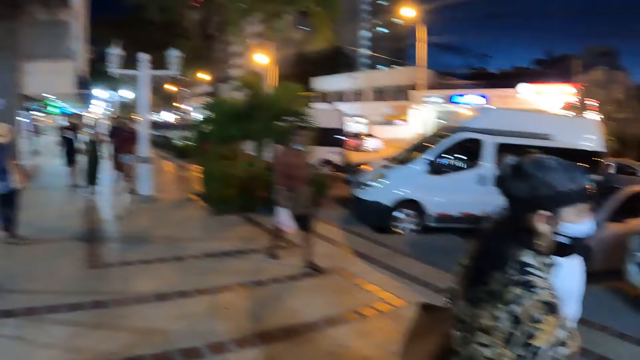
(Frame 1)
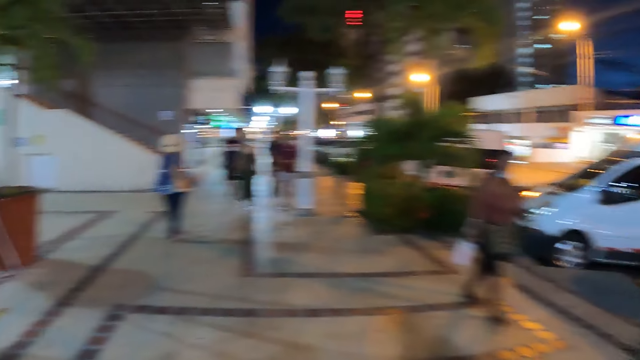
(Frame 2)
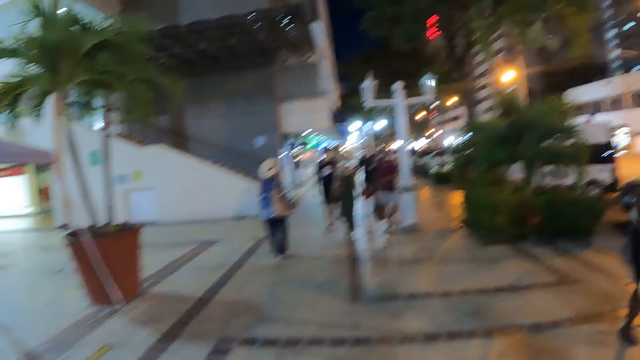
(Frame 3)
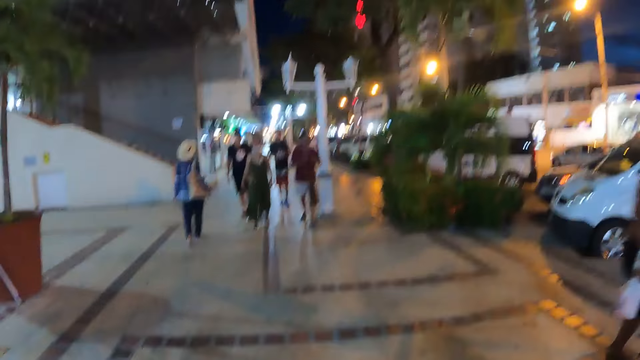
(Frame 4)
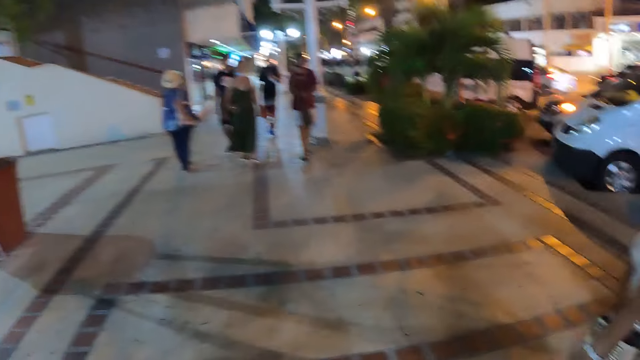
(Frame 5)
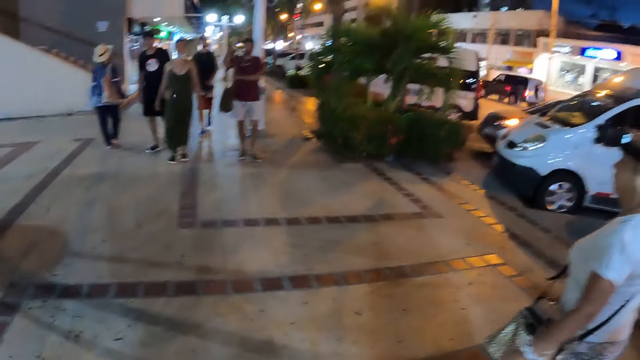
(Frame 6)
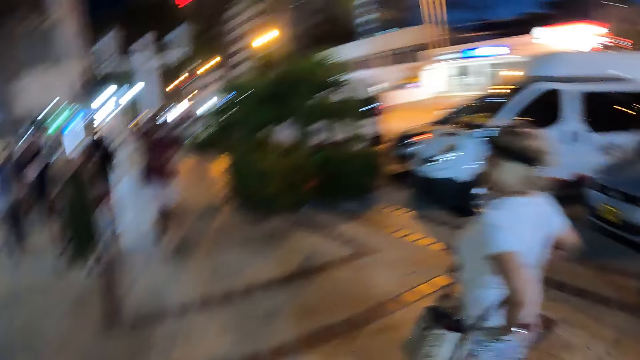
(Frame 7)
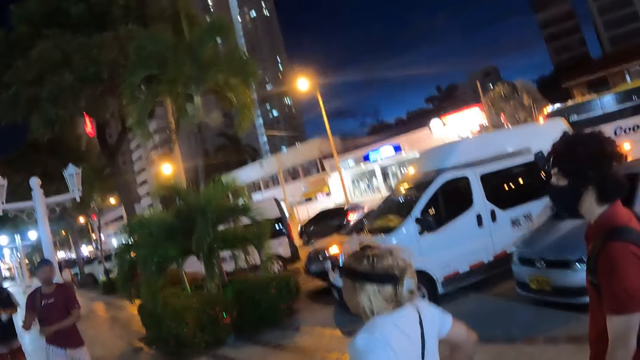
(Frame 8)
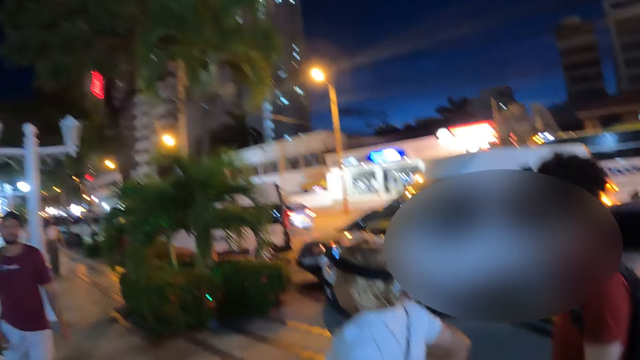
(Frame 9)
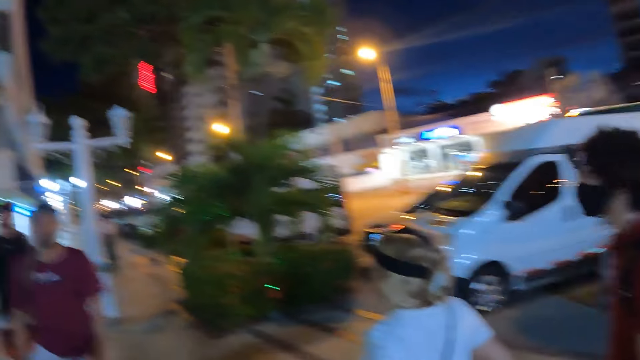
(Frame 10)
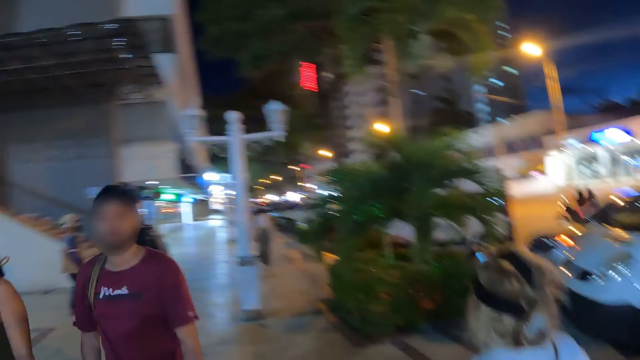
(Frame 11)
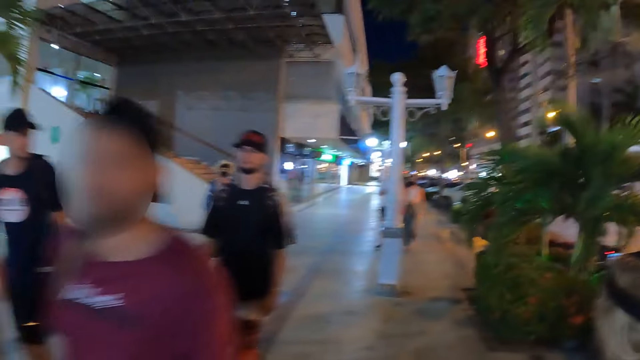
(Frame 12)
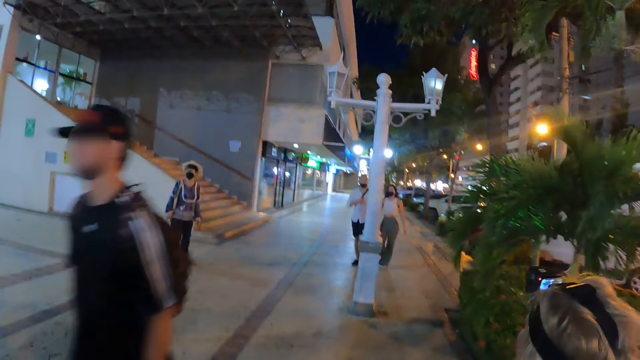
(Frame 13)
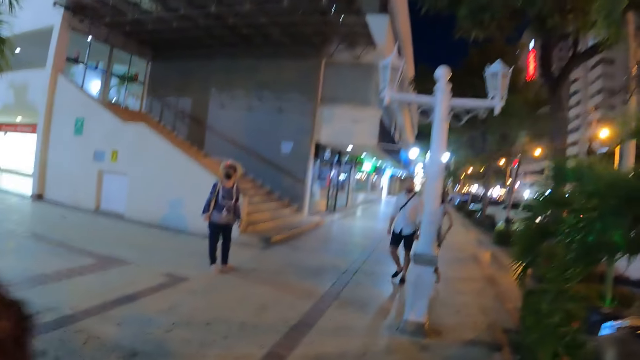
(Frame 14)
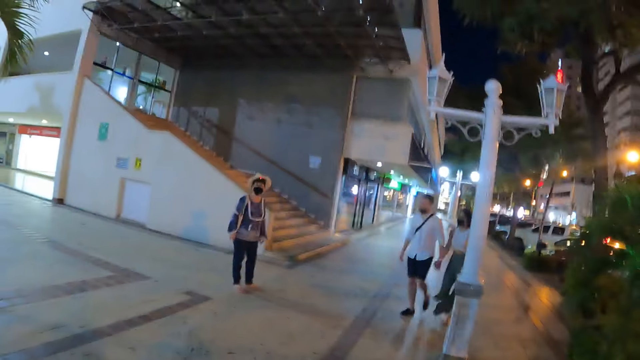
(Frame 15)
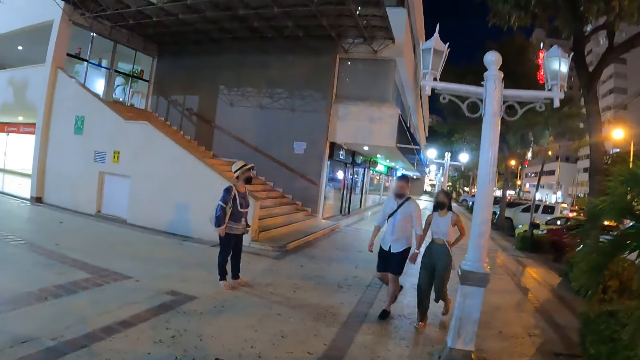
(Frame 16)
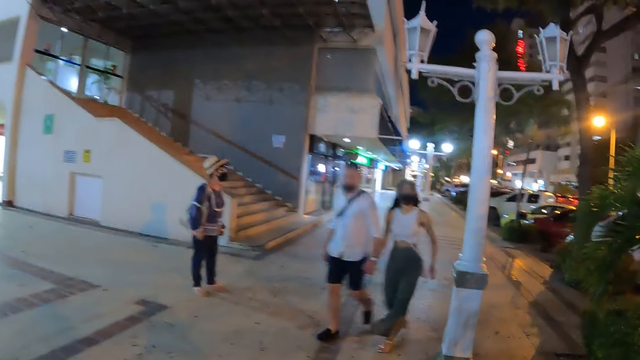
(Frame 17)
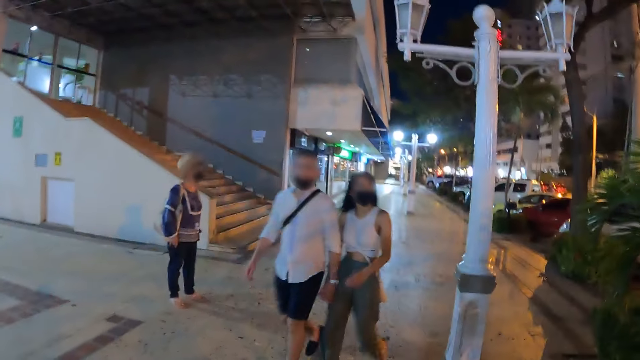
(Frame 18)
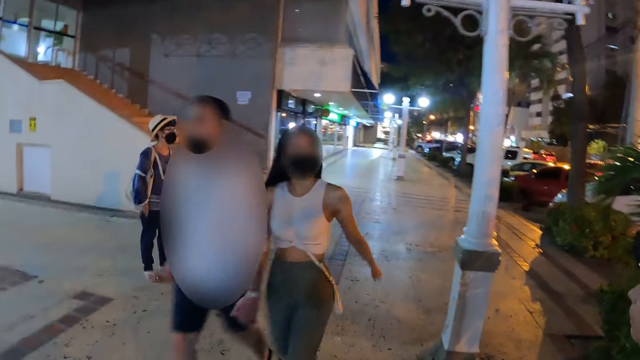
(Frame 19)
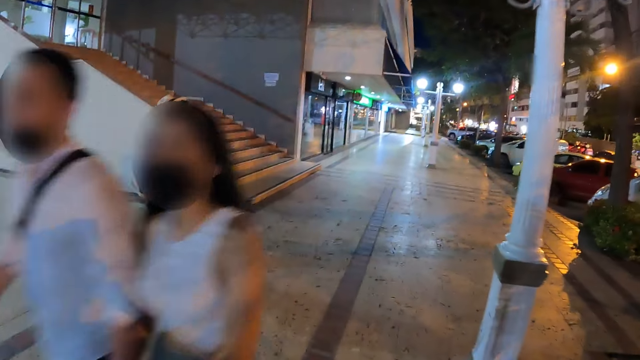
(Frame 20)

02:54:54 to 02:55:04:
The camera wearer walks around the pavement.

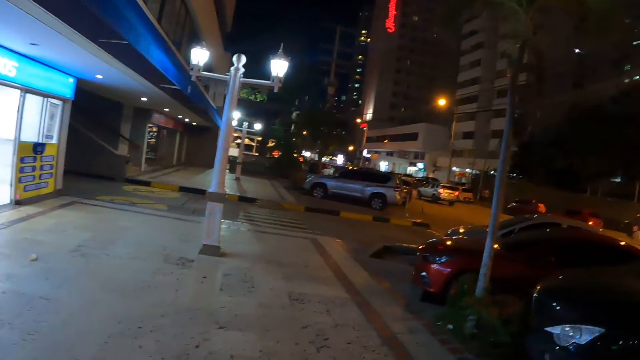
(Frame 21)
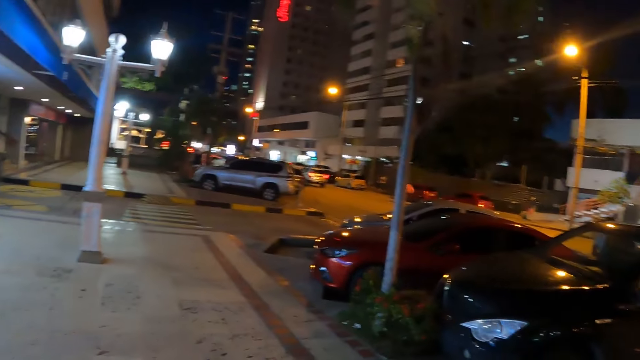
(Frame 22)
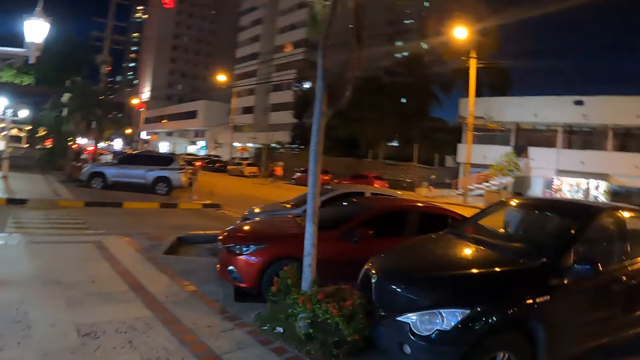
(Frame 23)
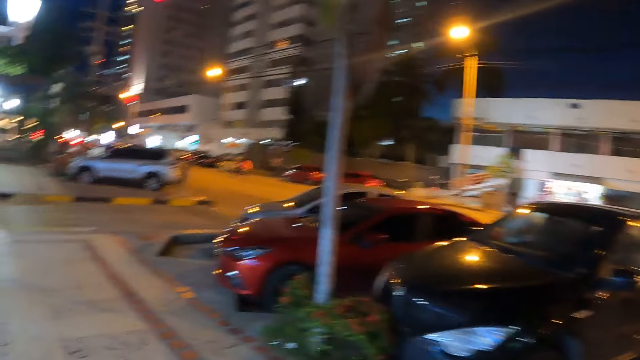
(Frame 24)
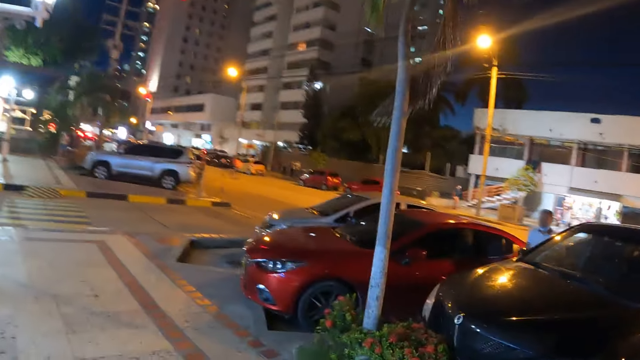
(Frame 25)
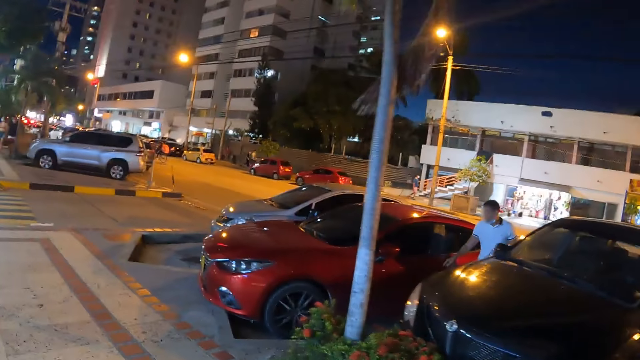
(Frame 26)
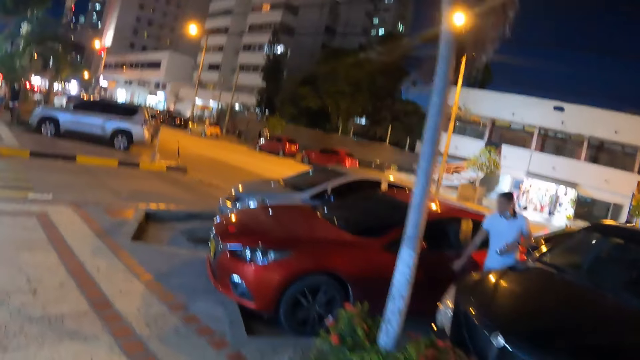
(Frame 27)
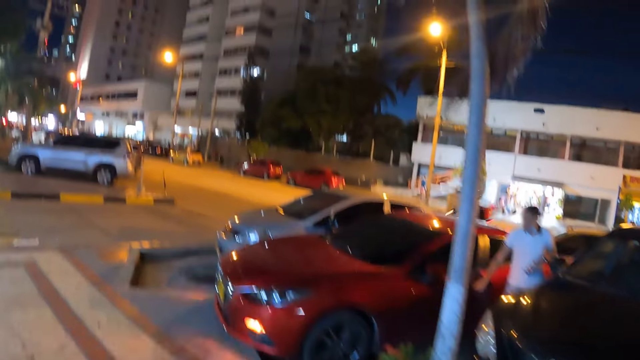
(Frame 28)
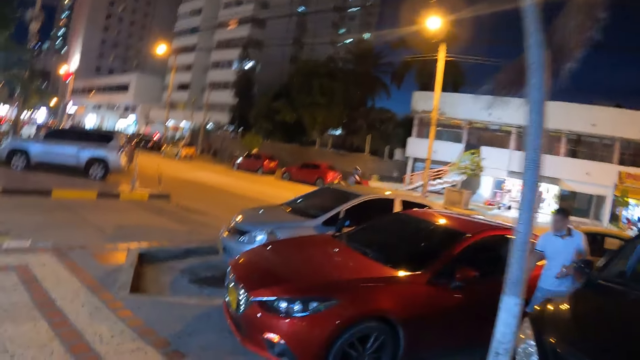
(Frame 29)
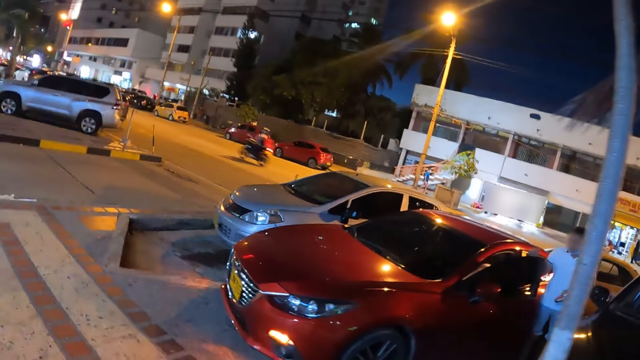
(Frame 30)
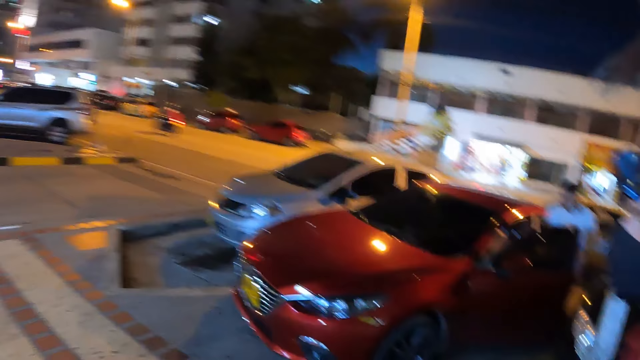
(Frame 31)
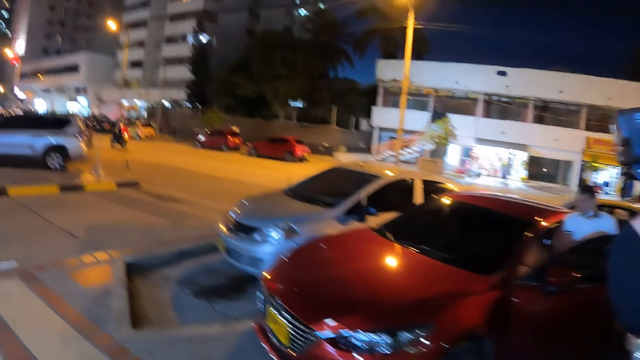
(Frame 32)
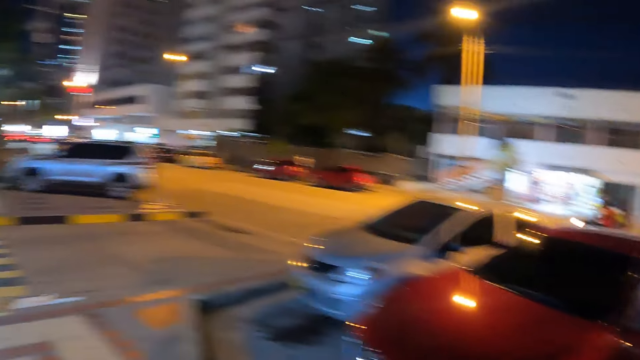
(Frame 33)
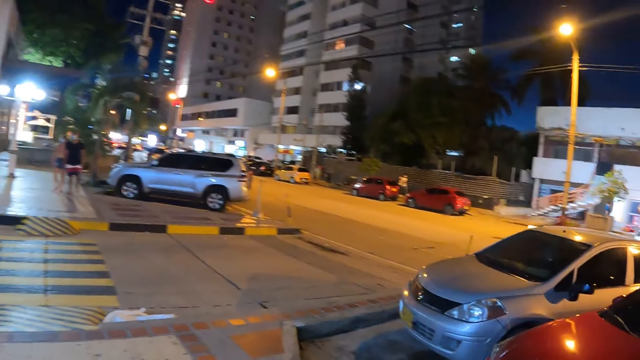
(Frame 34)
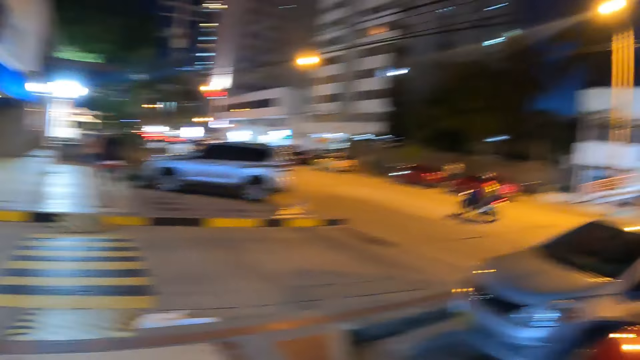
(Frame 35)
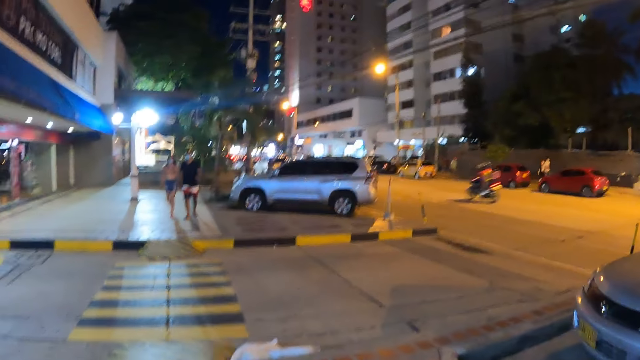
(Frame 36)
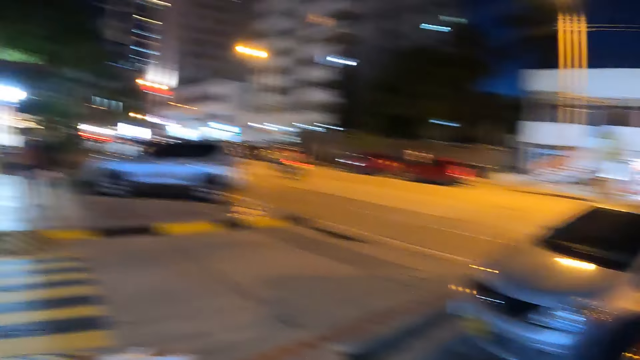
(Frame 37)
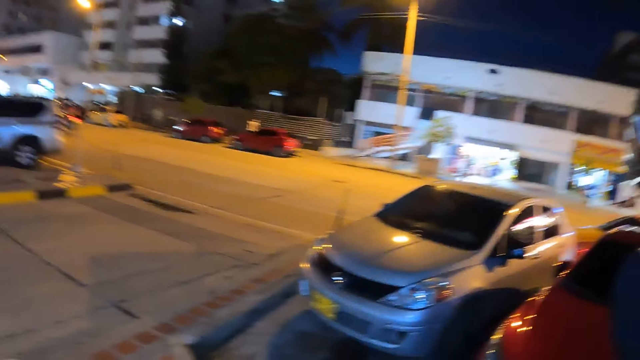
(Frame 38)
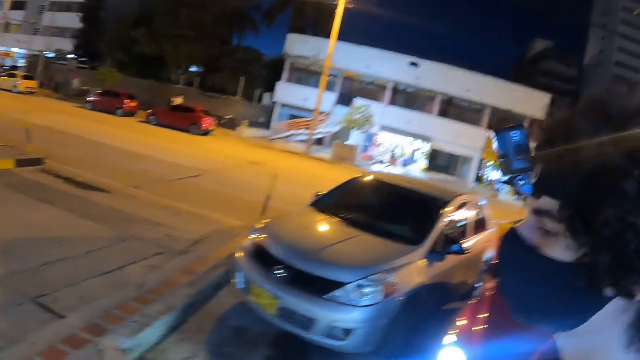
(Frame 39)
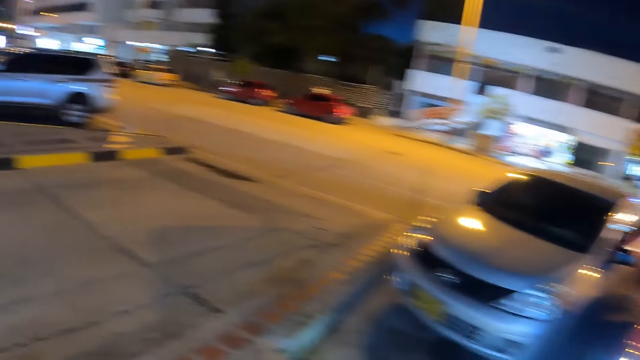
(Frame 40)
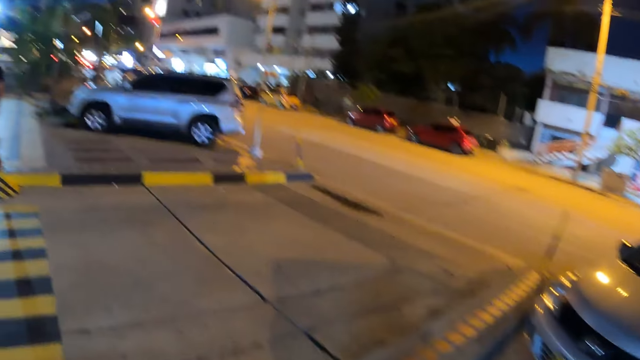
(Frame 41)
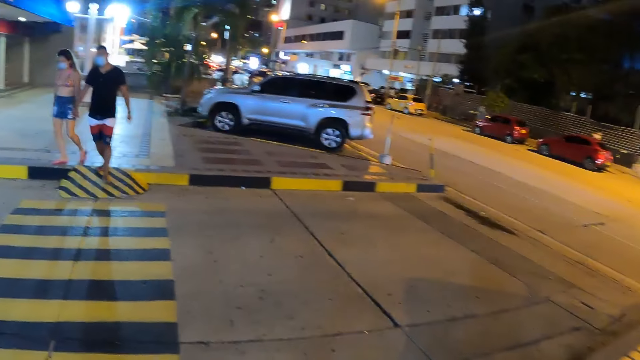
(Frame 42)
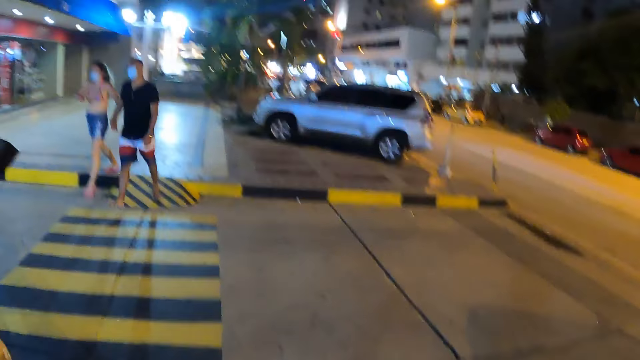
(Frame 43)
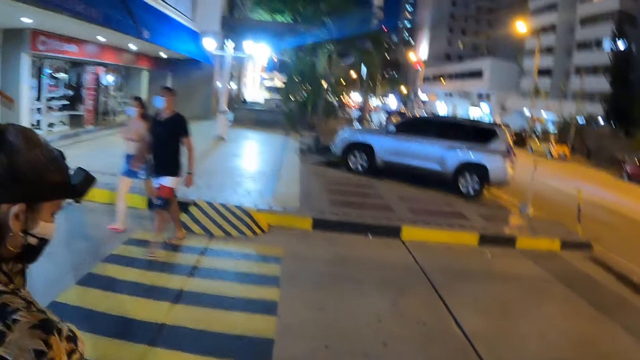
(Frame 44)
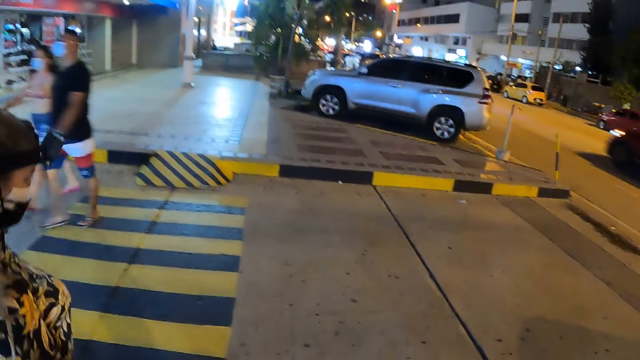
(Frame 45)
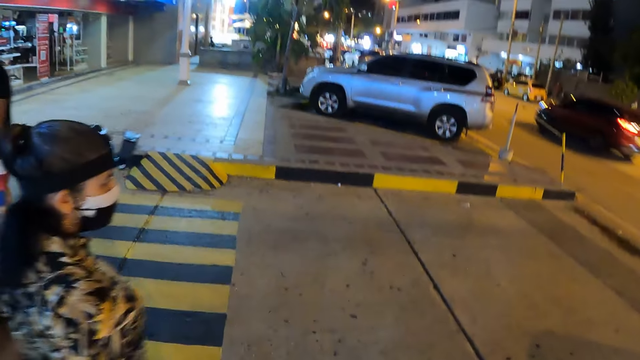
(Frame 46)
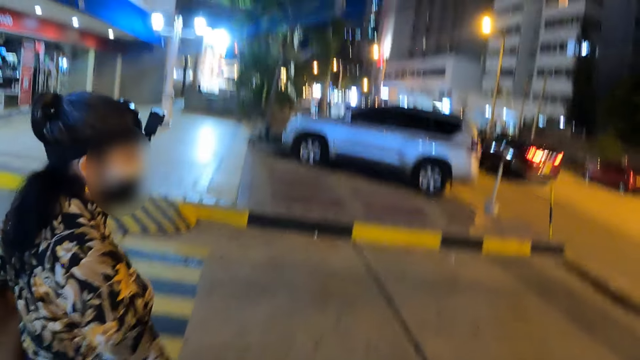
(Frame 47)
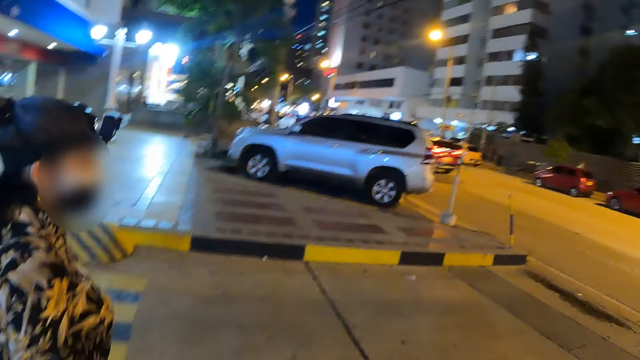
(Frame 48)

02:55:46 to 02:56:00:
The camera wearer looks around. They cross the road.
